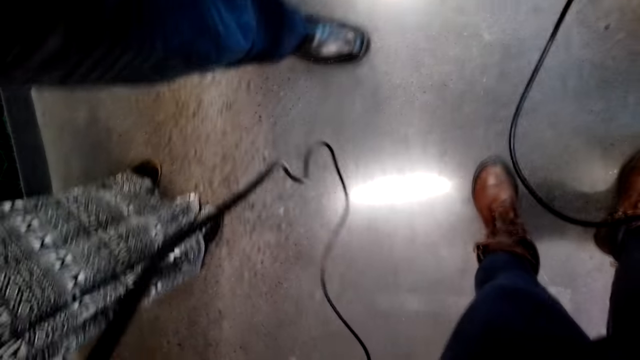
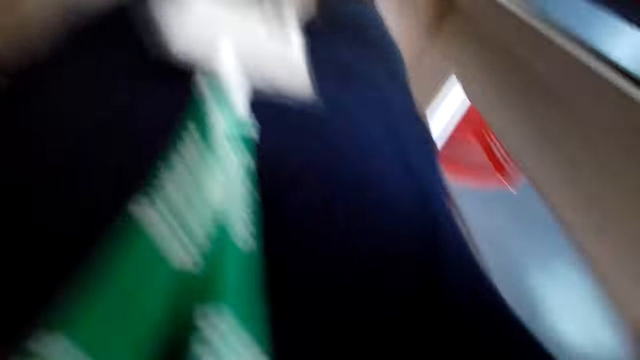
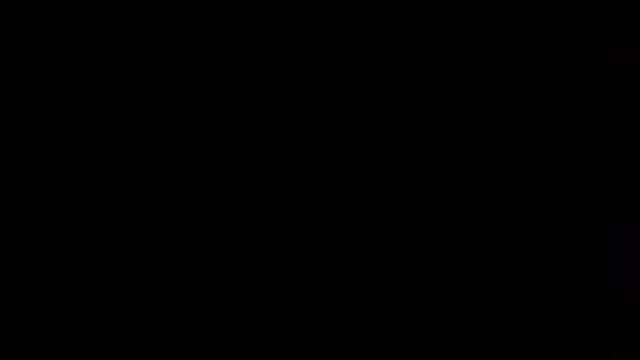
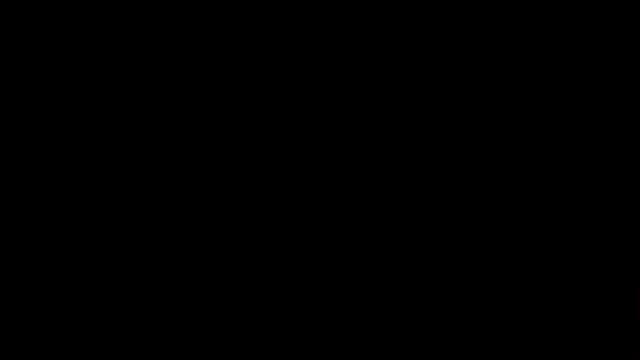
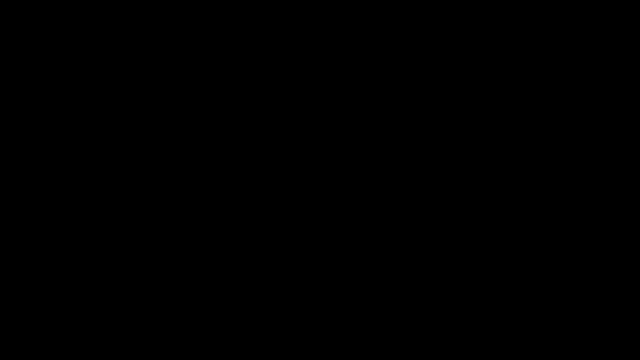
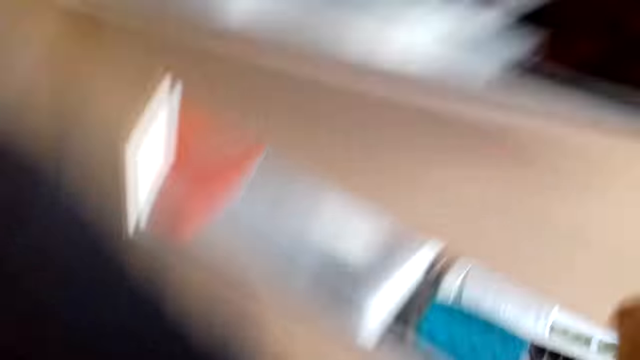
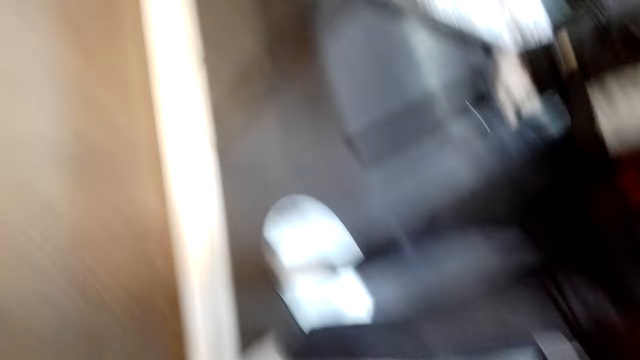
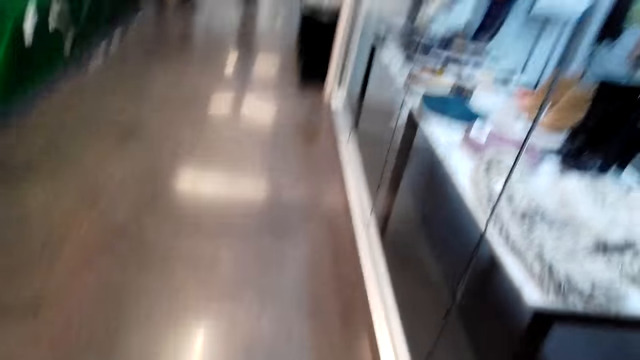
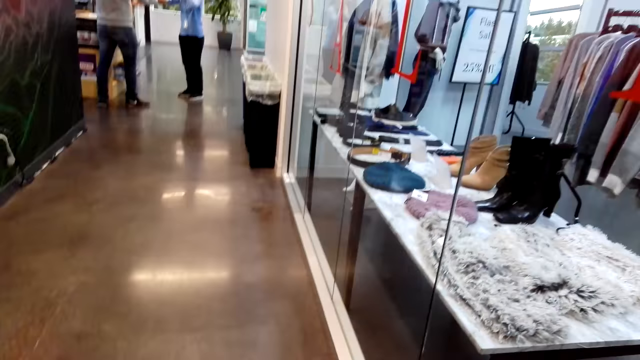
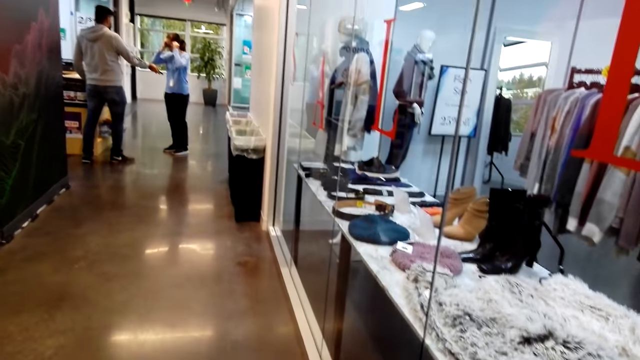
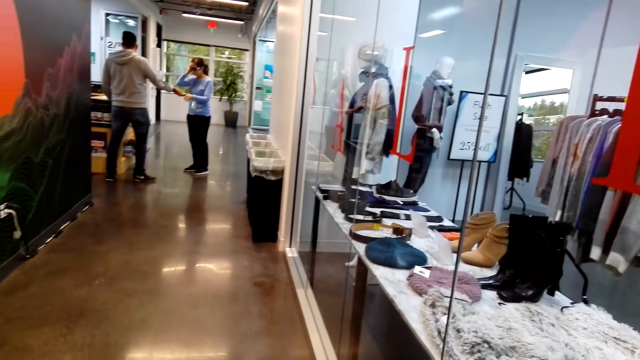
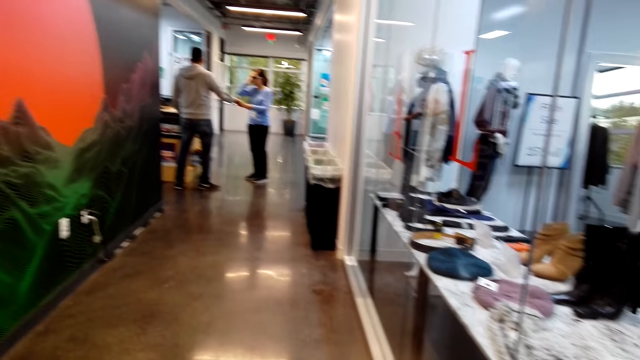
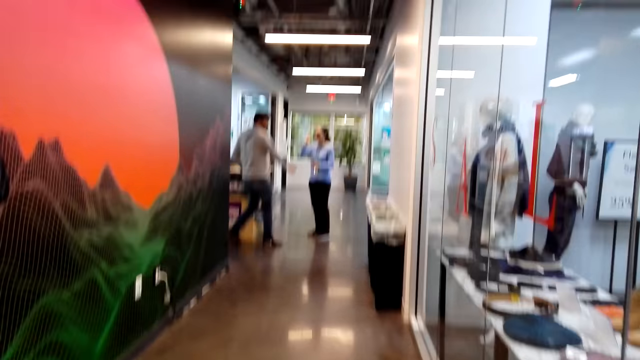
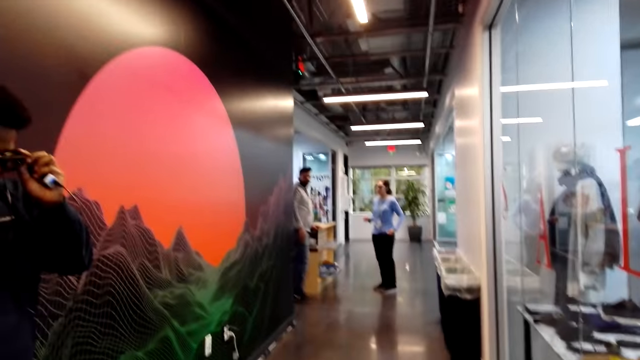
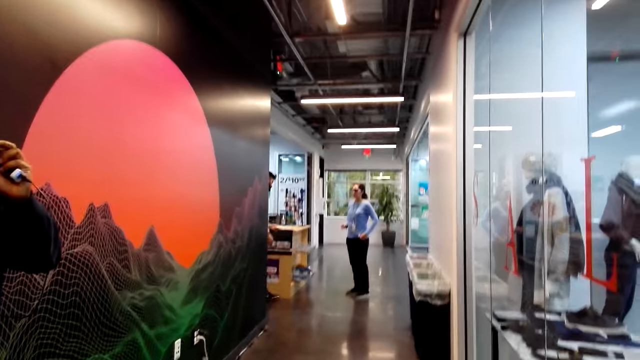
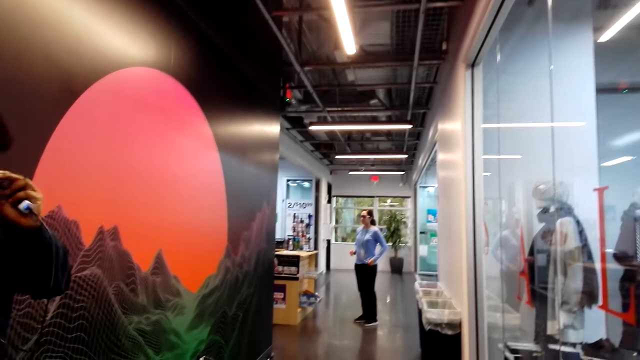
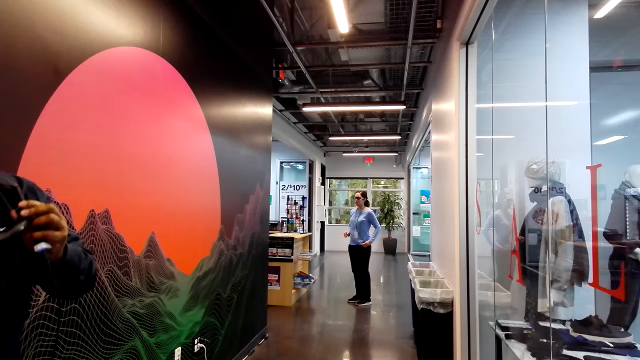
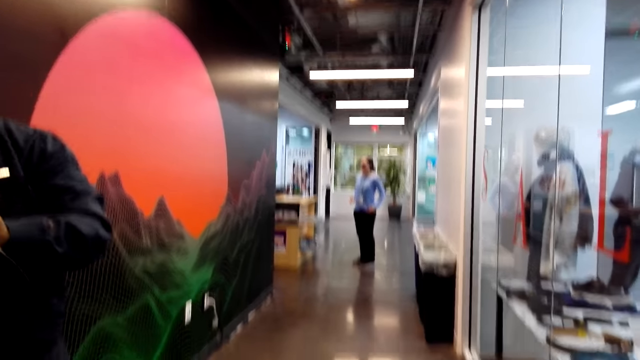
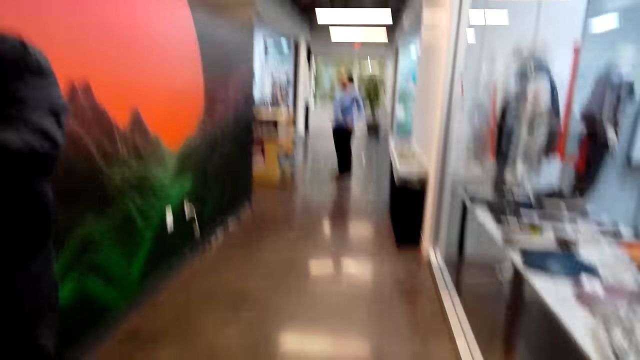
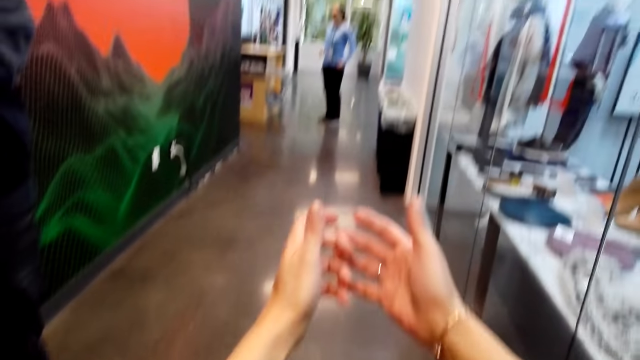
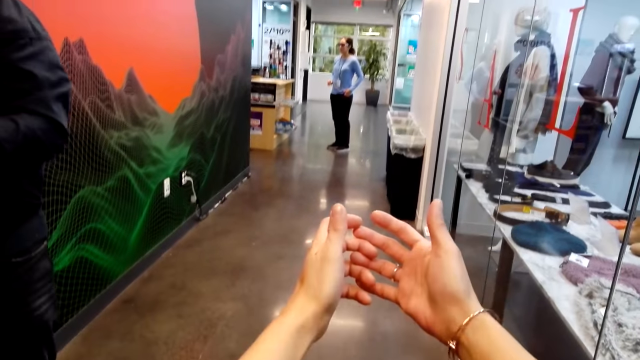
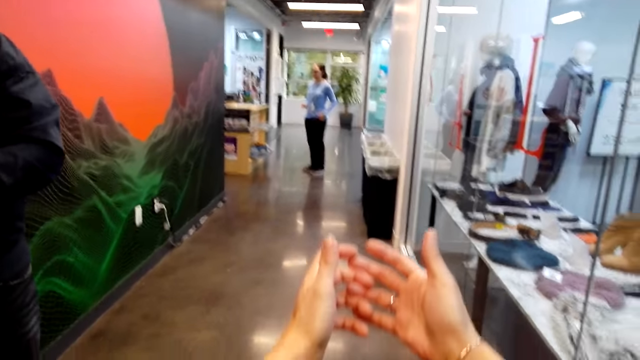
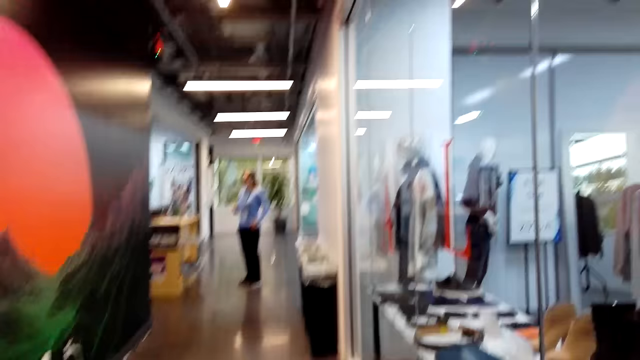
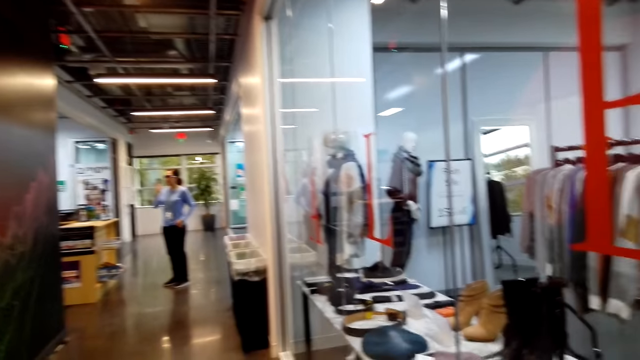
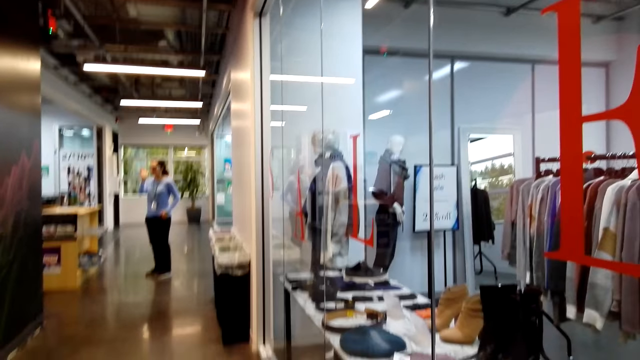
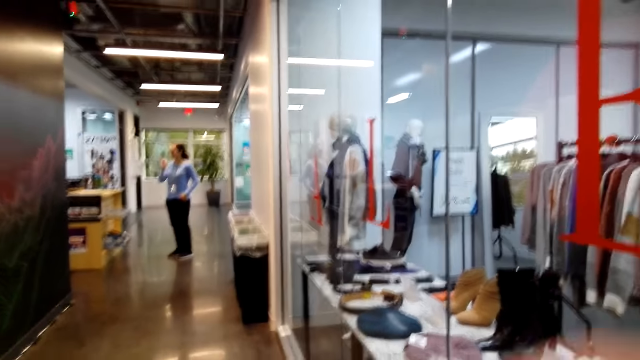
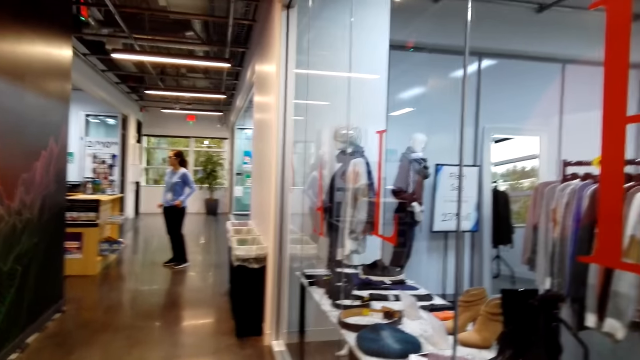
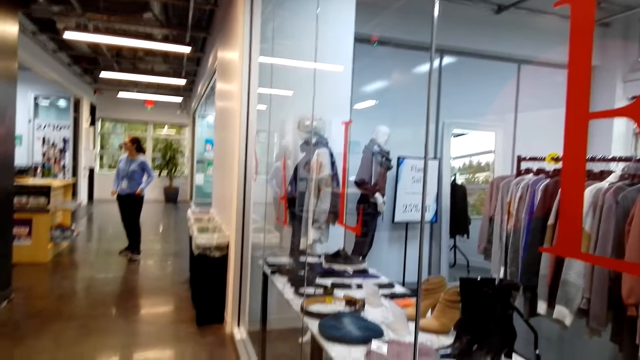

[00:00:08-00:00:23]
The camera wearer puts on the camera. They look around, extend hands, and drop hands.

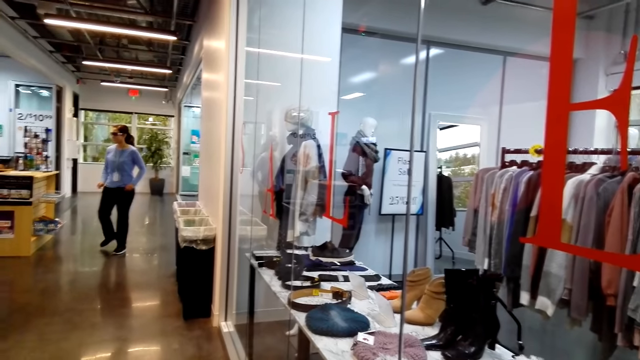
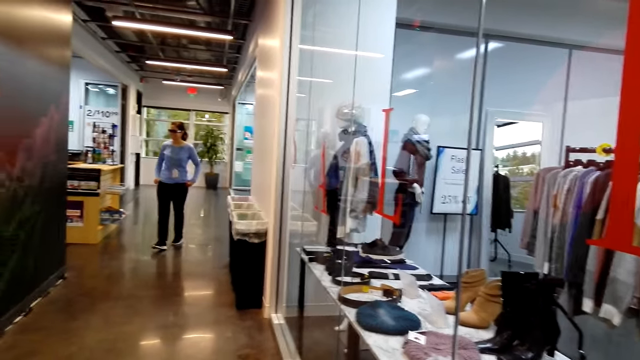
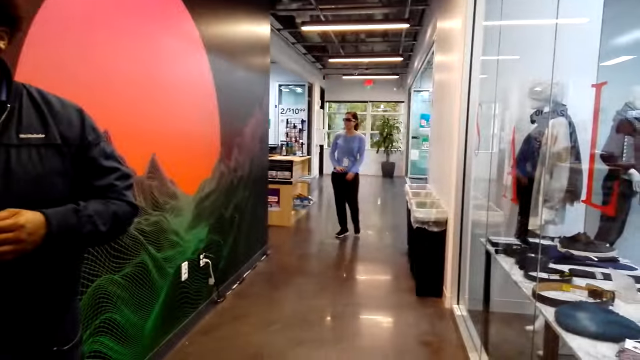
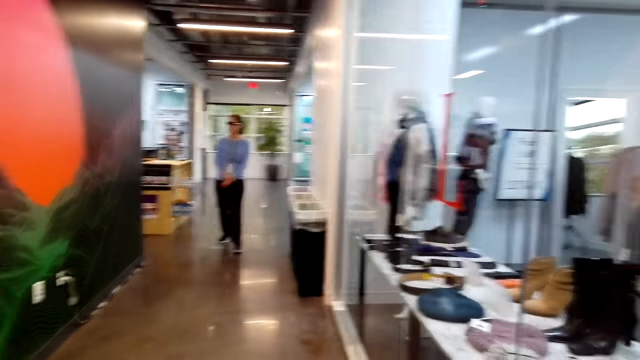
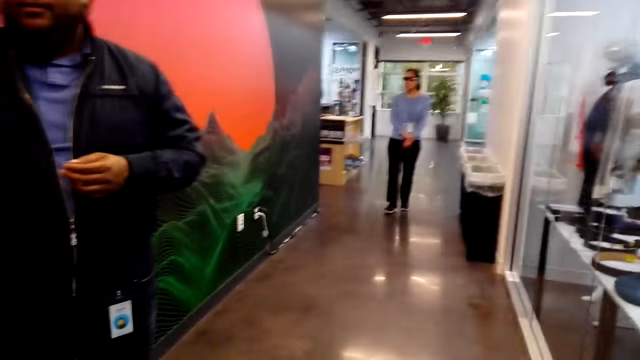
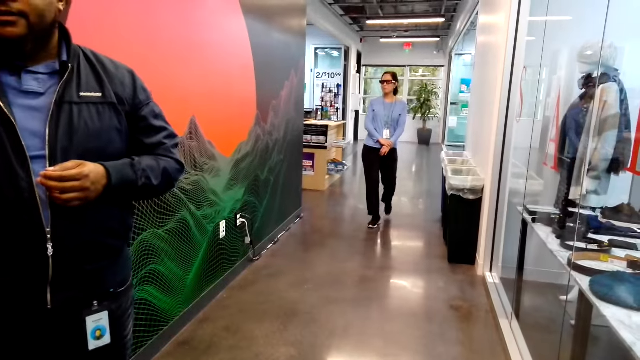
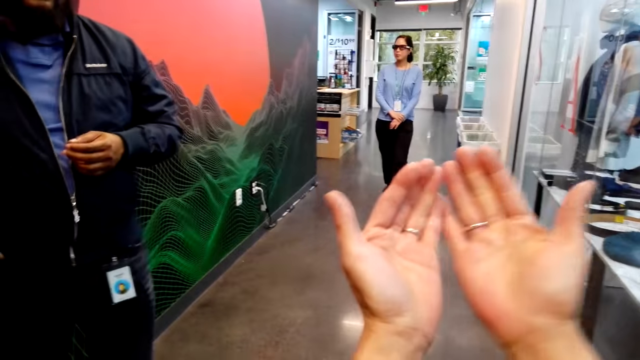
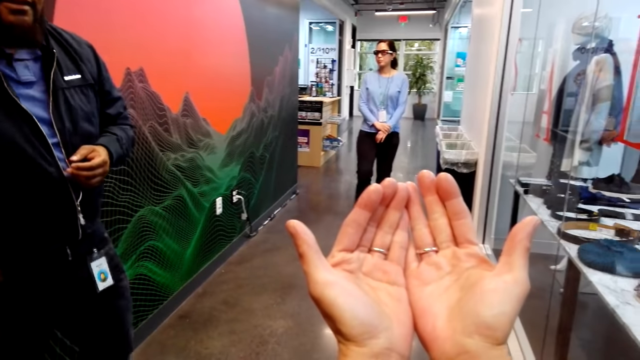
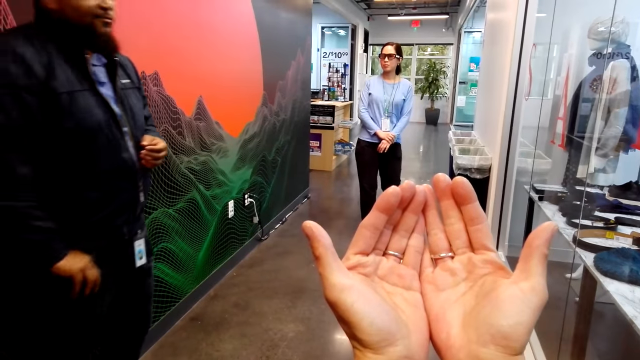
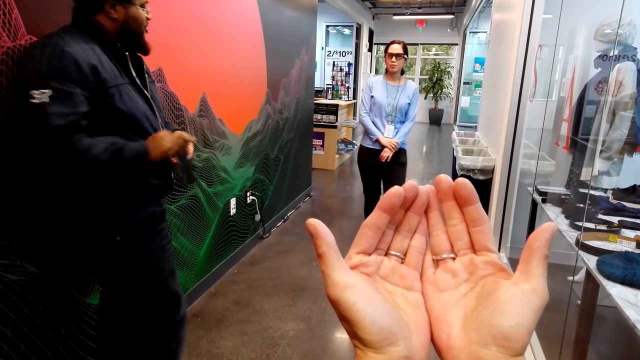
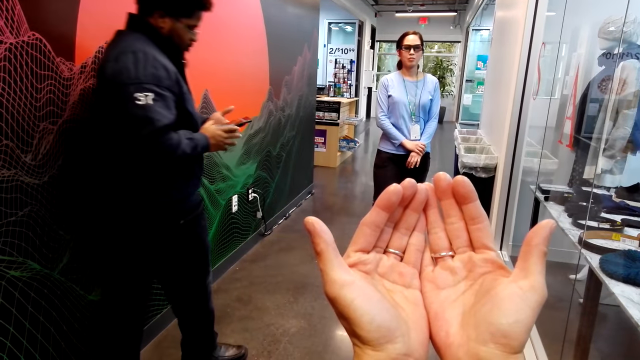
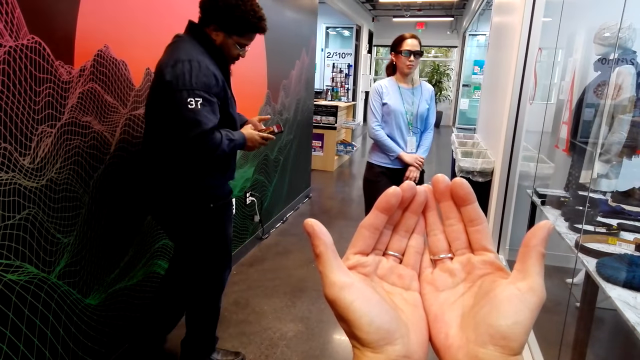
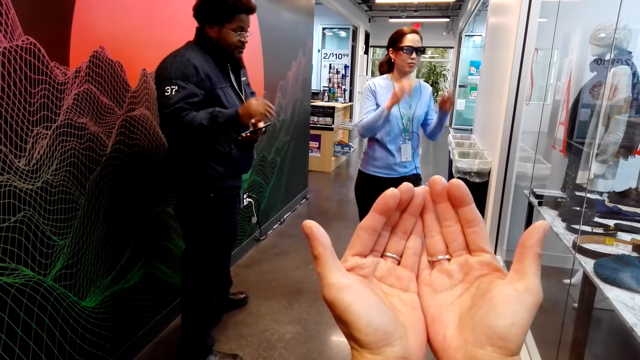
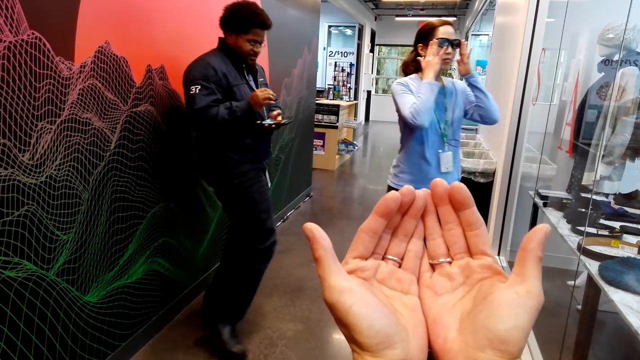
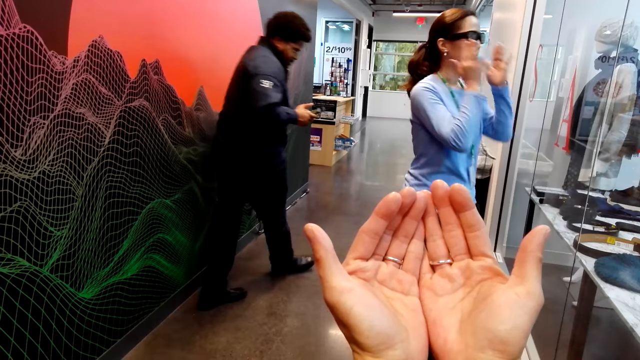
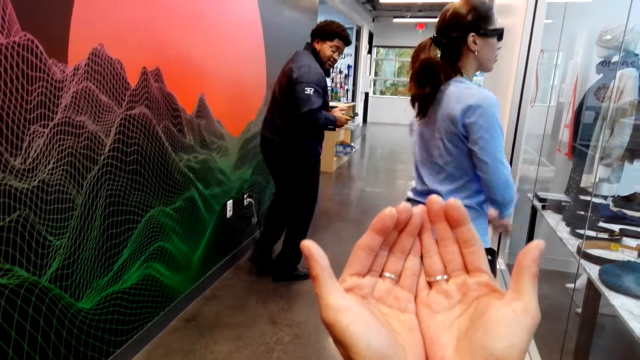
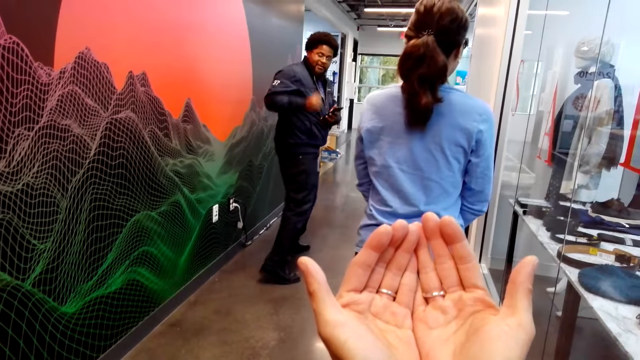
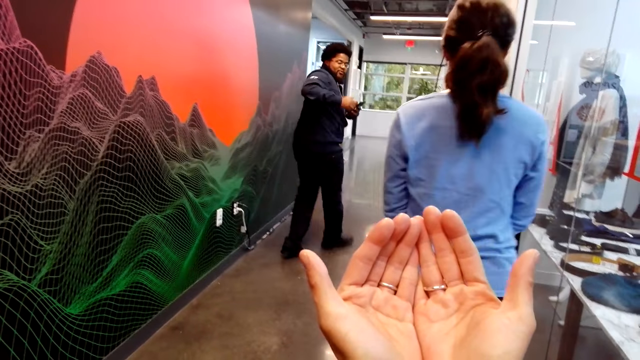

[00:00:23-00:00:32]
The camera wearer looks around, speaks, and extends hands. They remove the phone in the pocket. A man speaks and uses a phone. The camera wearer holds the phone in hand. The man walks forward. The camera wearer walks in the corridor and speaks. The man converses with a person.
